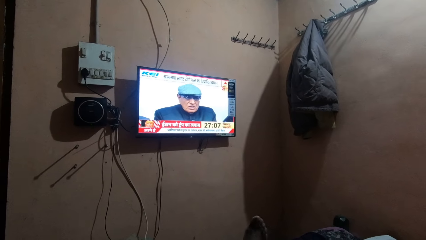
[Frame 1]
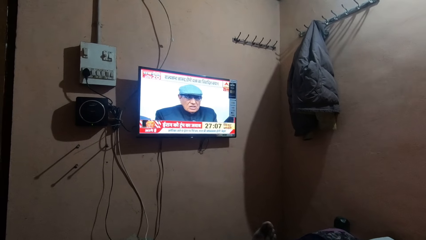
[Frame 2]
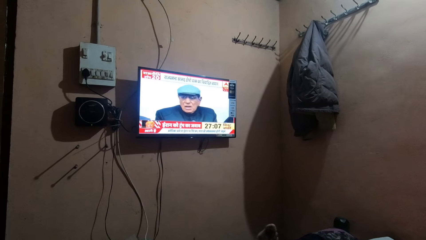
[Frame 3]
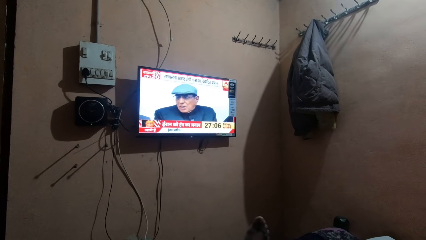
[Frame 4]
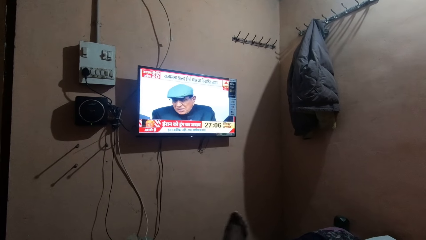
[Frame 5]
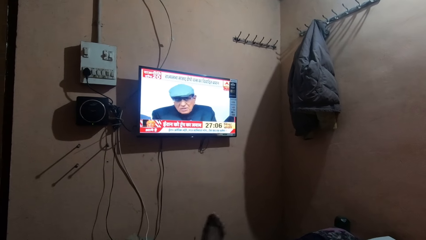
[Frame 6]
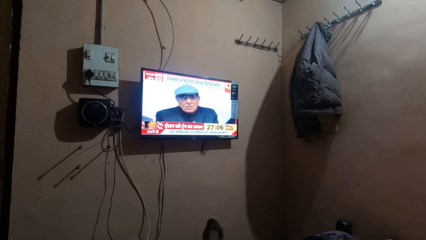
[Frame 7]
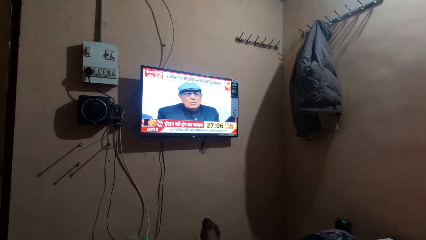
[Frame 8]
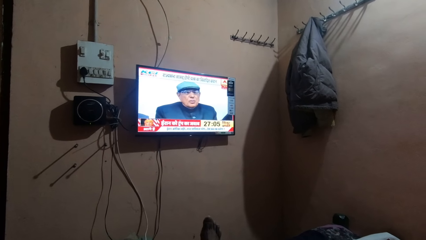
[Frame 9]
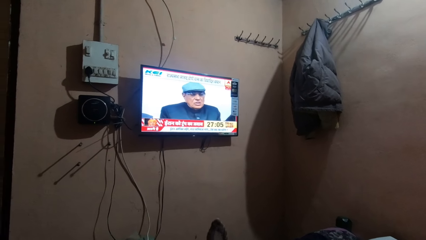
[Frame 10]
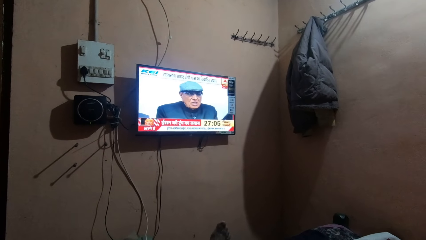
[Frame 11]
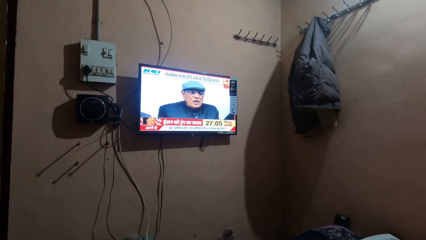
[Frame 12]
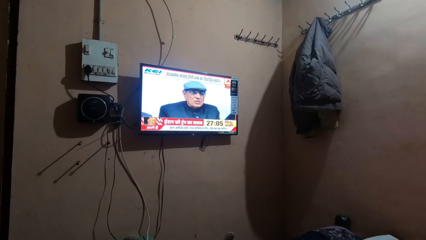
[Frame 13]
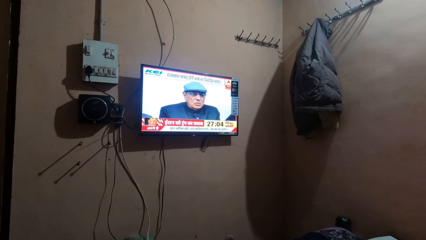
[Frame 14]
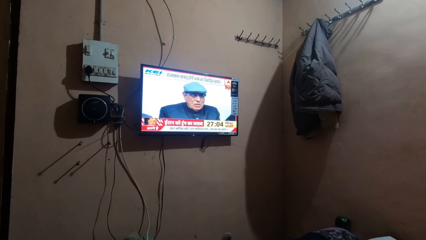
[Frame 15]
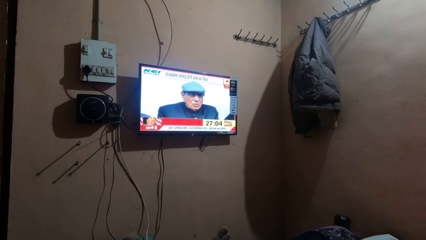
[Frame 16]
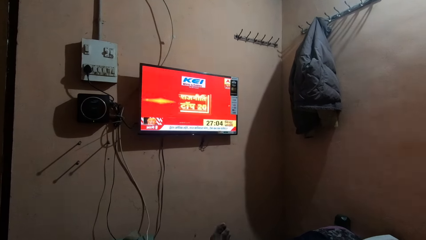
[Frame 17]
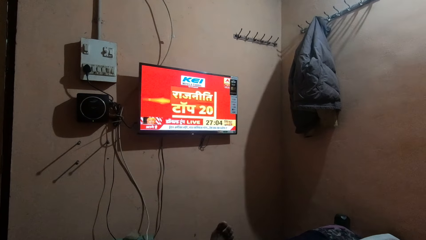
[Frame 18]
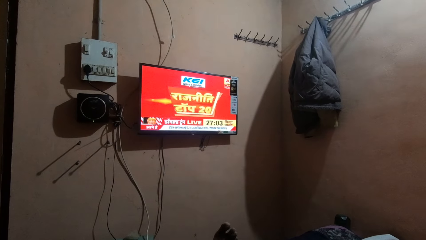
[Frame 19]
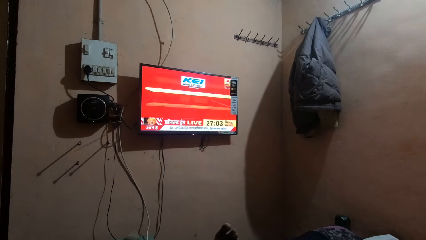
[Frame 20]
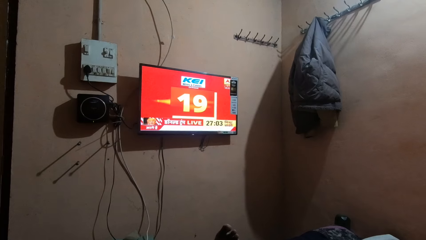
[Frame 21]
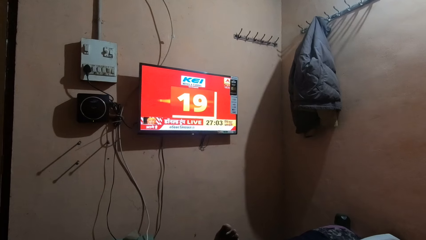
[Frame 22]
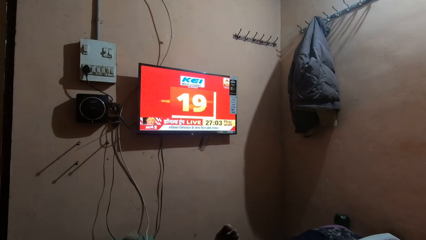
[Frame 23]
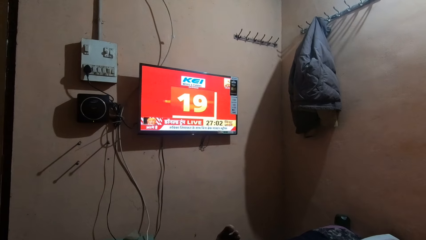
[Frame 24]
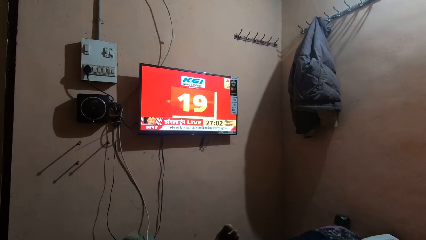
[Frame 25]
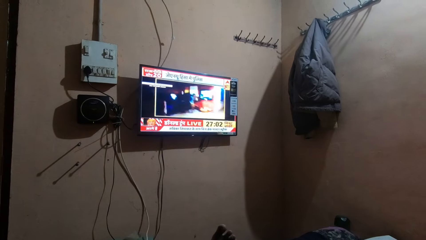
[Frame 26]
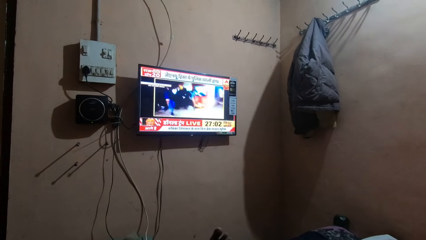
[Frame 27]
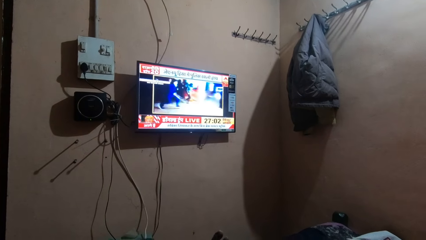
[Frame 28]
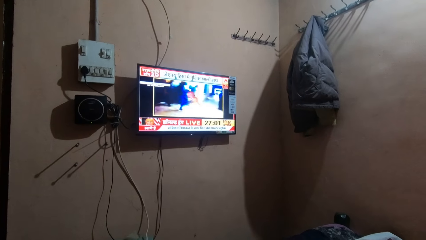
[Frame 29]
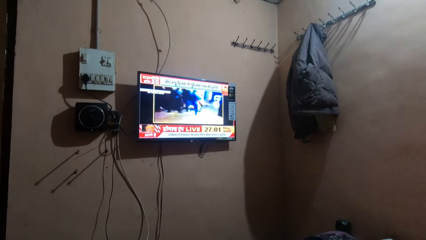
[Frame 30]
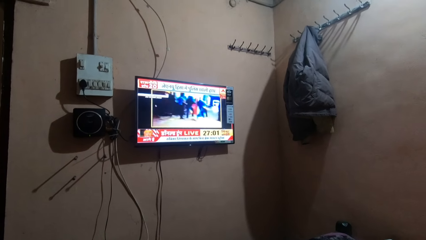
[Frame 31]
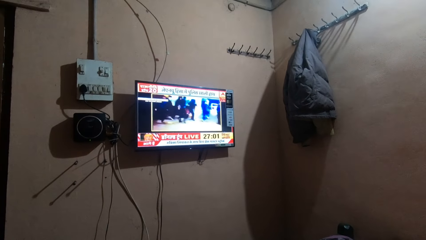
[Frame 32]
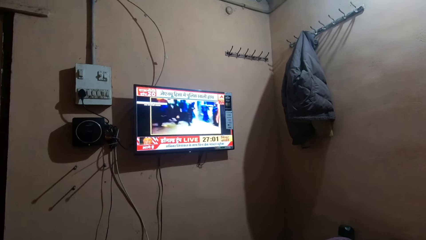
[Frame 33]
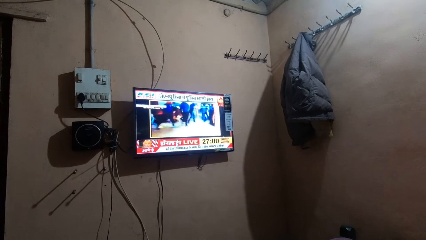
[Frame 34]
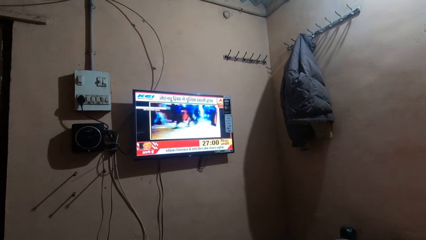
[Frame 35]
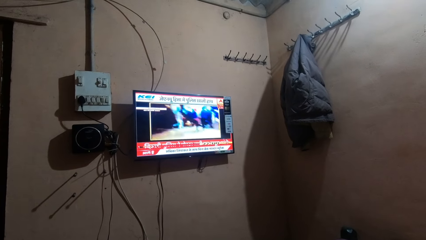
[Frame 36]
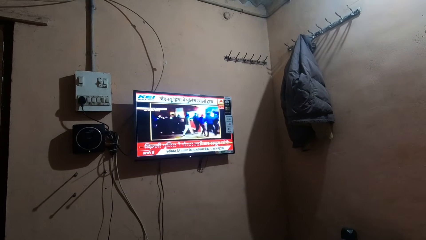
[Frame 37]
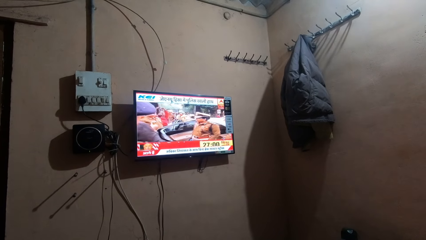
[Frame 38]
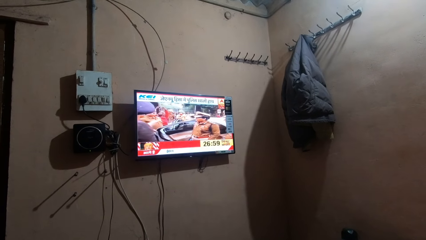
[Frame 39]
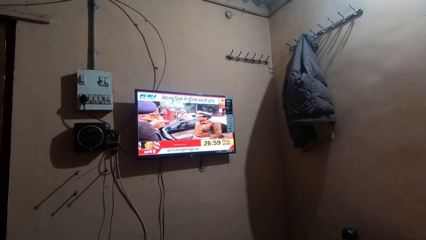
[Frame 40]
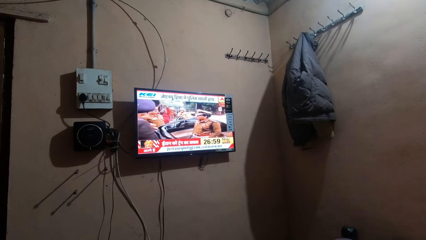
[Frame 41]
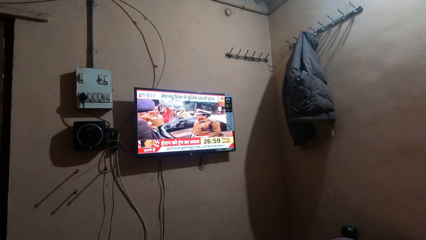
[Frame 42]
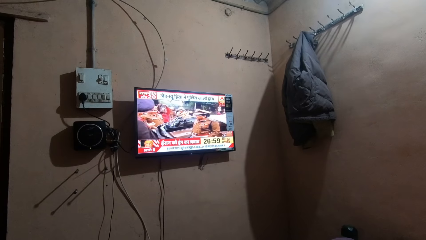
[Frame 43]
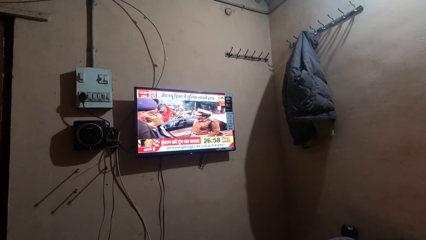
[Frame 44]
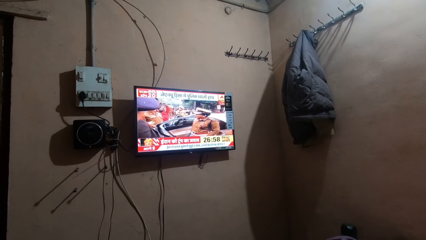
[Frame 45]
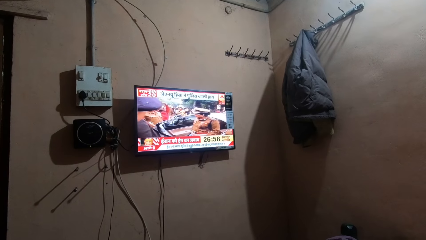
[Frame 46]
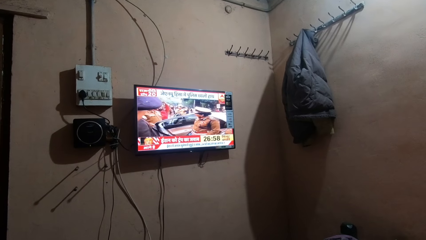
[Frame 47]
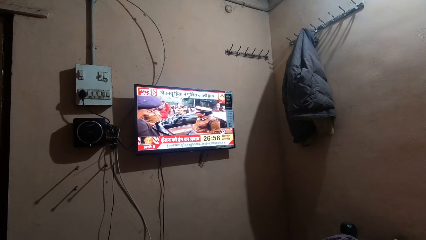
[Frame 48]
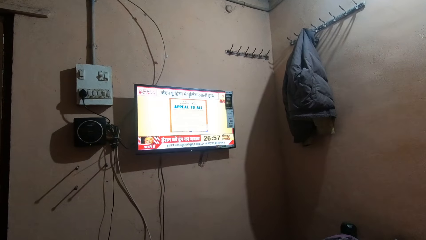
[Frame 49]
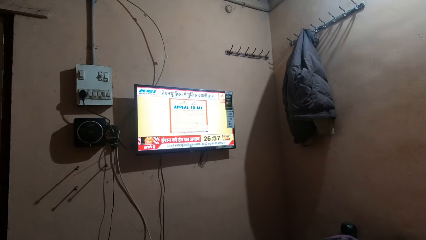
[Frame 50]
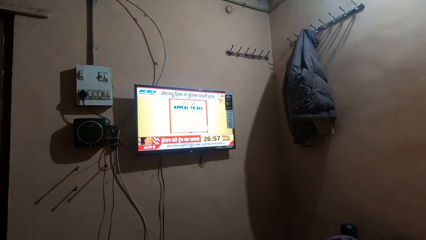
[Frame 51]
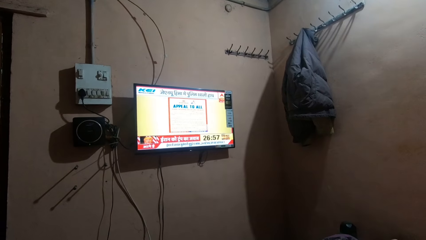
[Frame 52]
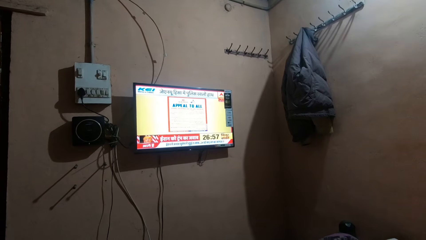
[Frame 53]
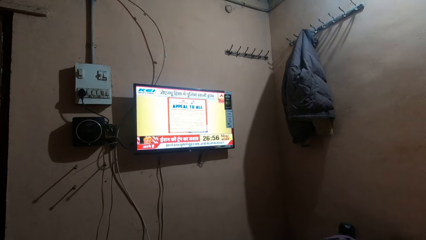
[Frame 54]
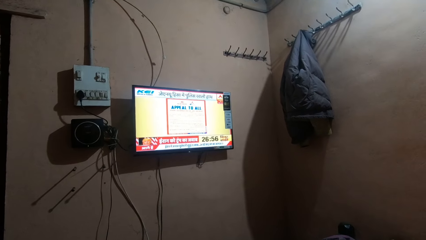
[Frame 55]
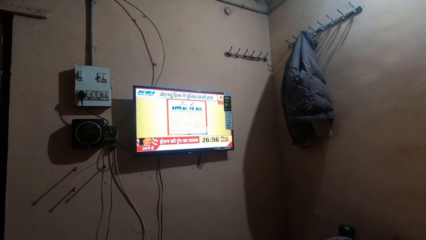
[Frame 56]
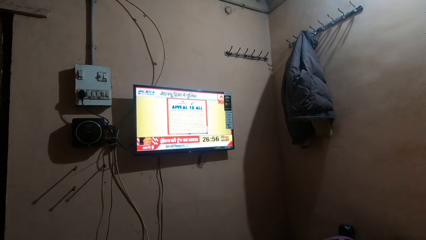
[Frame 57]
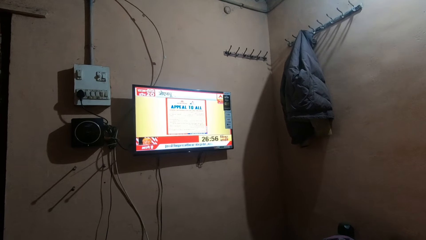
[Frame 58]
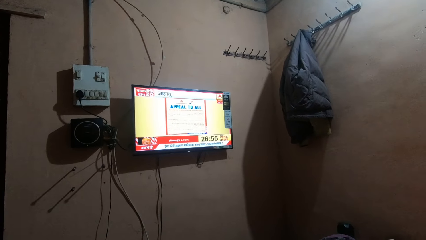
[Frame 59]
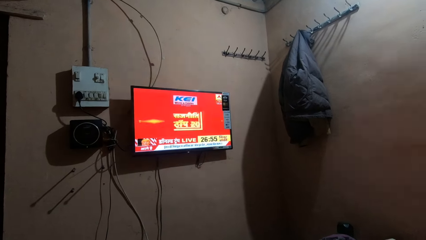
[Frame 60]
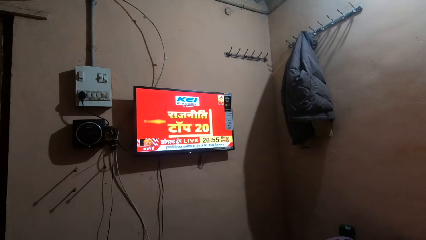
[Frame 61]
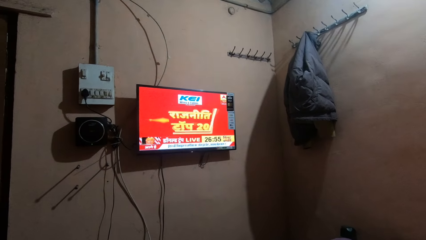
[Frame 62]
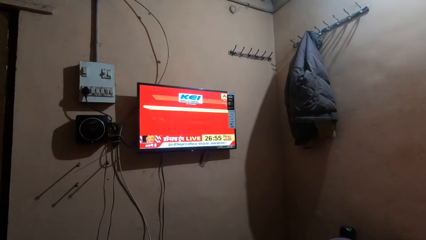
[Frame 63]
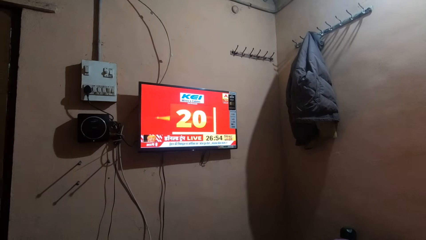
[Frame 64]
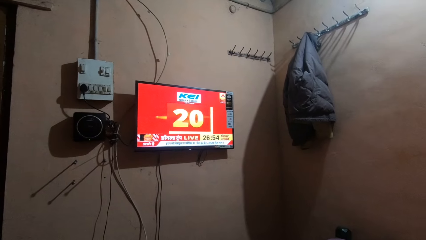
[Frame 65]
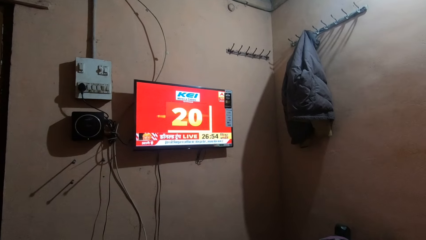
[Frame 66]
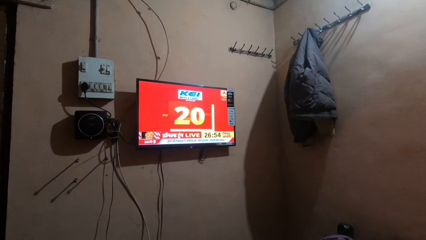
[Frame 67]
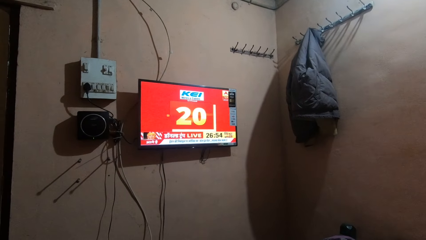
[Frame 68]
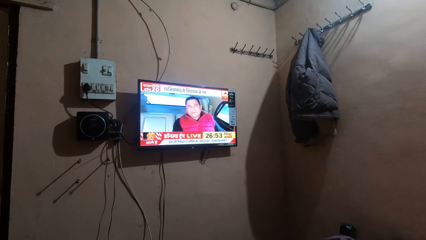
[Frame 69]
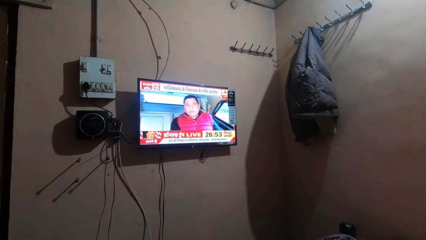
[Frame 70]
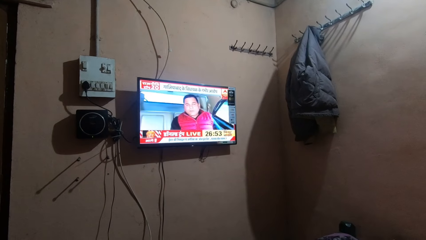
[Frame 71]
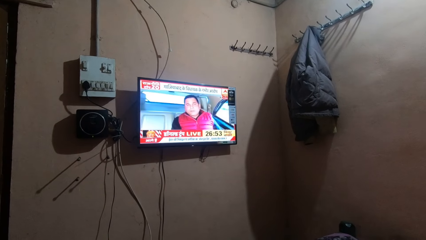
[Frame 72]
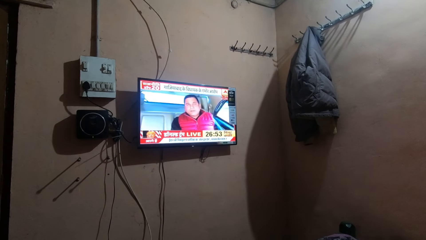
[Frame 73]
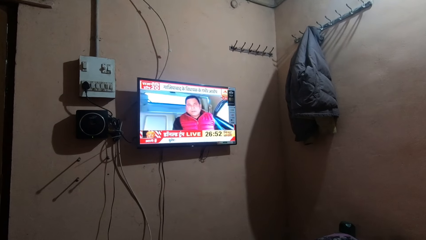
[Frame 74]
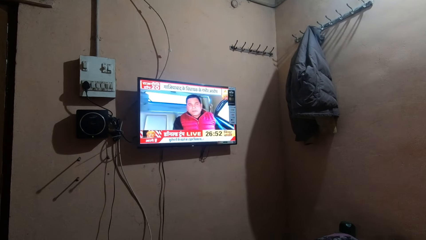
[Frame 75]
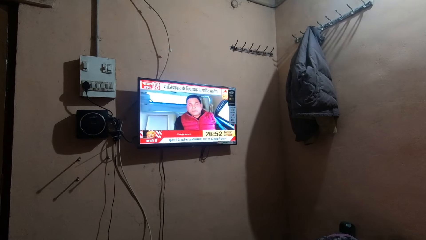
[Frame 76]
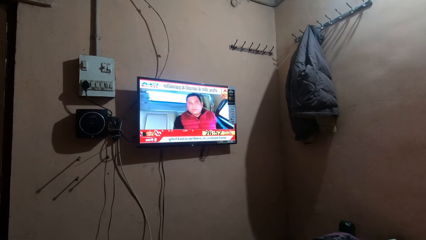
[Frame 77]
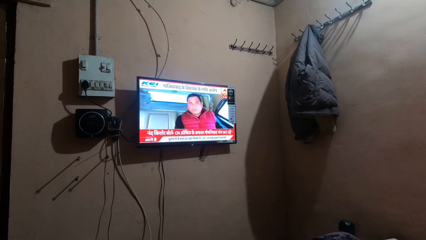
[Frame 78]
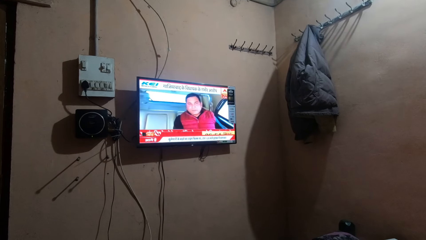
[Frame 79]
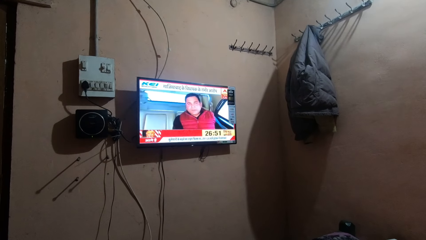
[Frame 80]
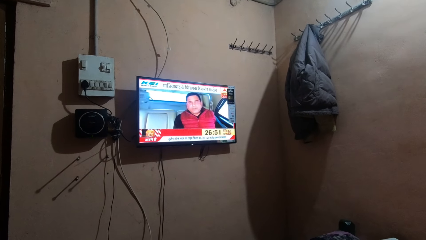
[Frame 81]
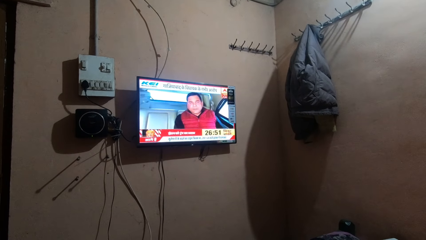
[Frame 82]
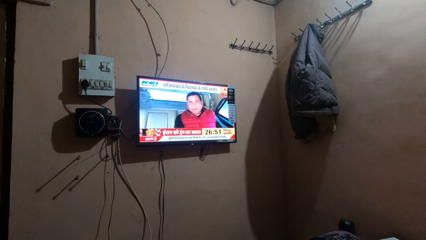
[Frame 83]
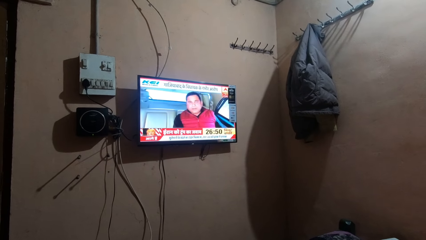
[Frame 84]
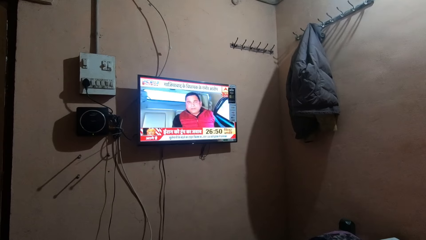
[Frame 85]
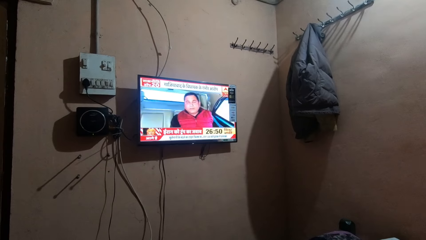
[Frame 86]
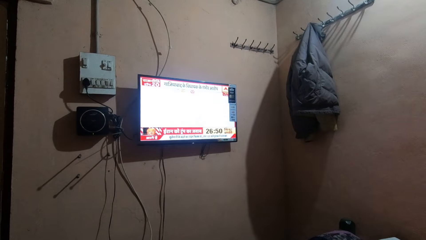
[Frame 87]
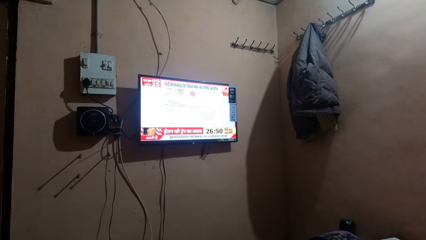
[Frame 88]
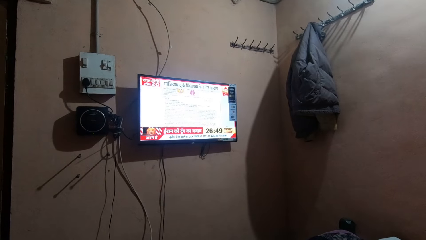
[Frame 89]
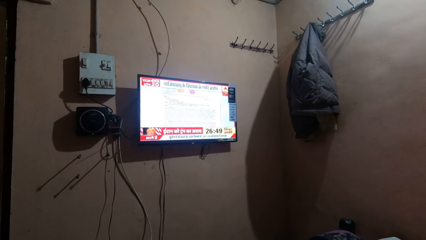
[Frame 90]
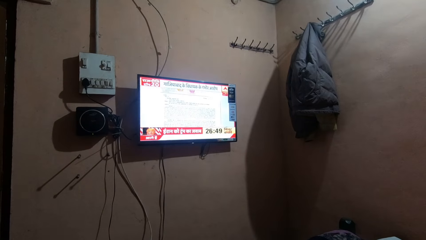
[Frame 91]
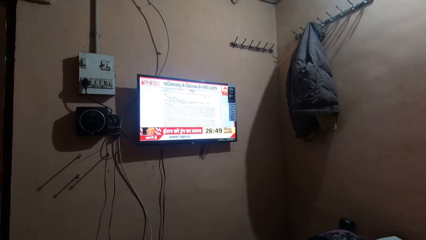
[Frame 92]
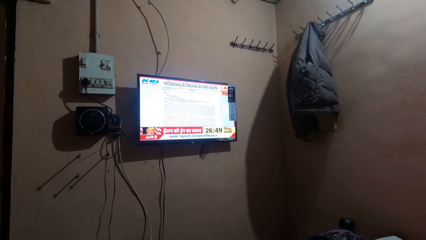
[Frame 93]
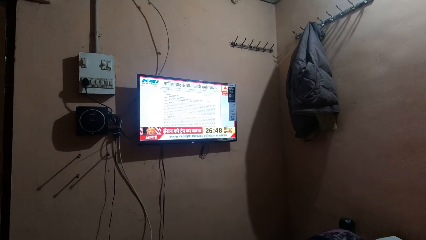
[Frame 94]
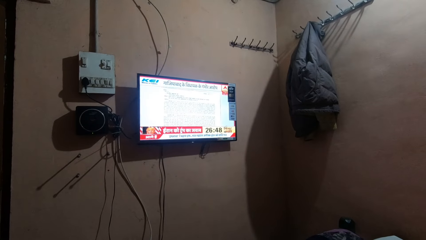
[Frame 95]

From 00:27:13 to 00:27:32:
The camera wearer shakes his leg. He watches the television. He moves the foot.
